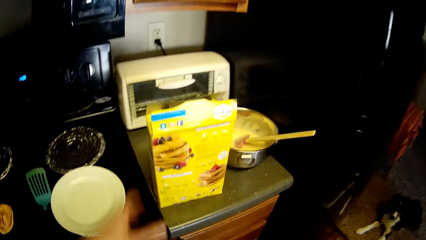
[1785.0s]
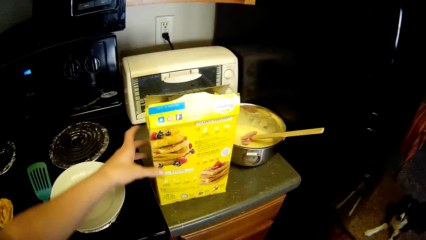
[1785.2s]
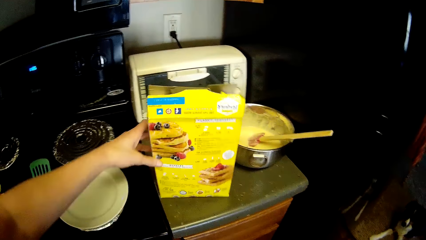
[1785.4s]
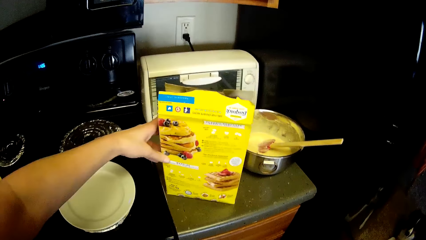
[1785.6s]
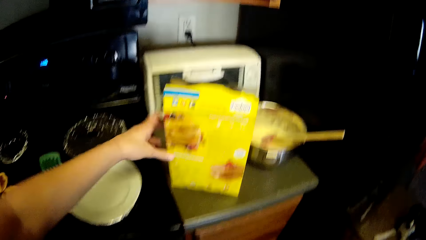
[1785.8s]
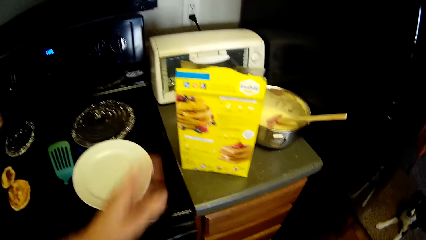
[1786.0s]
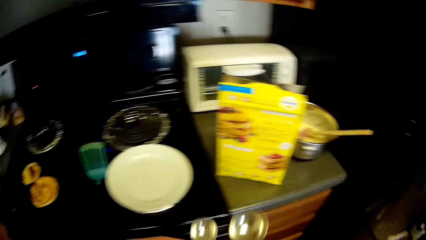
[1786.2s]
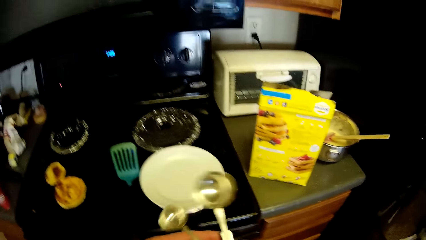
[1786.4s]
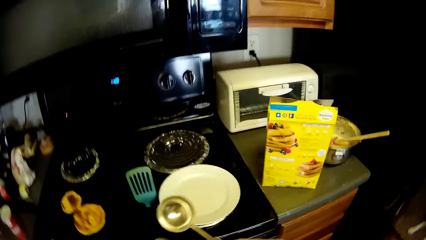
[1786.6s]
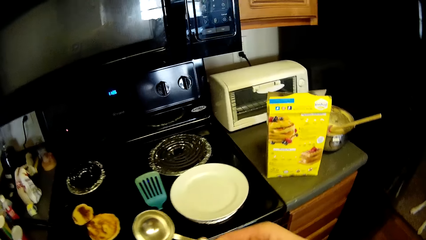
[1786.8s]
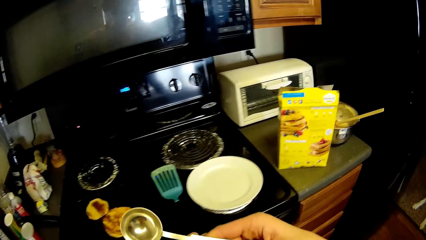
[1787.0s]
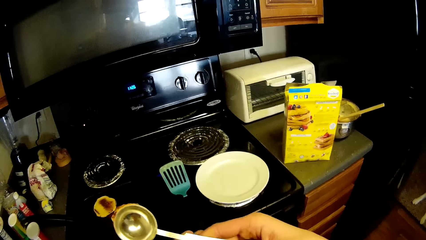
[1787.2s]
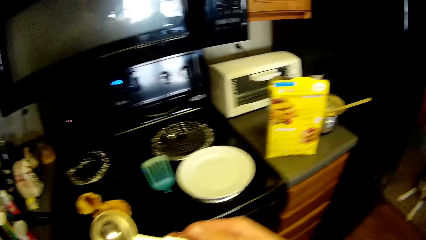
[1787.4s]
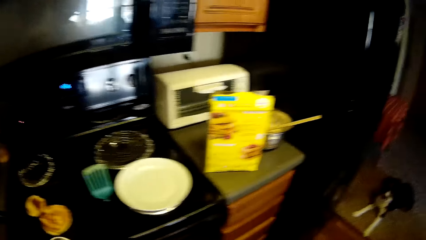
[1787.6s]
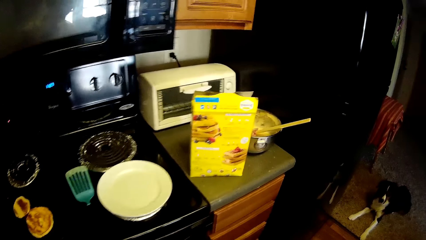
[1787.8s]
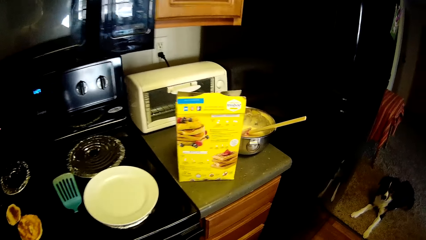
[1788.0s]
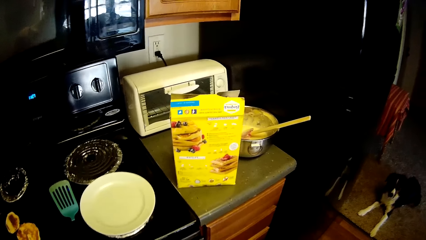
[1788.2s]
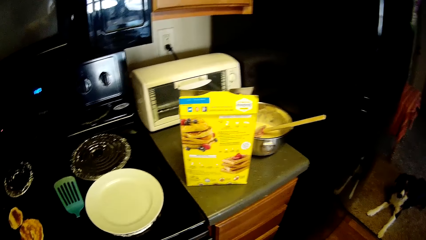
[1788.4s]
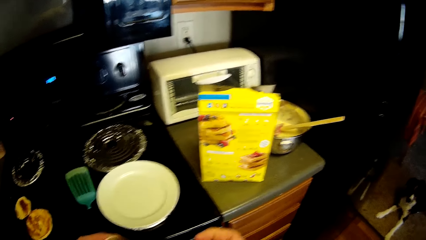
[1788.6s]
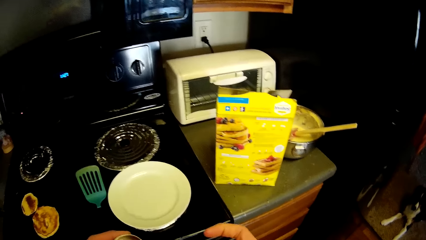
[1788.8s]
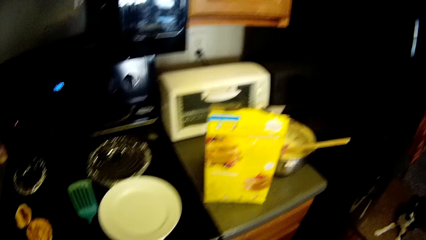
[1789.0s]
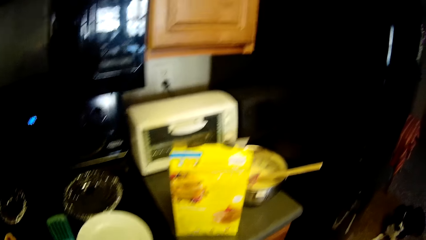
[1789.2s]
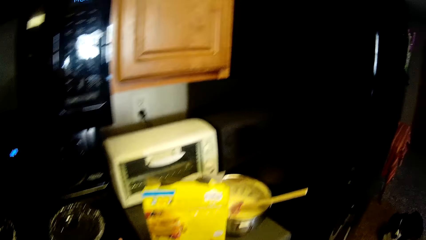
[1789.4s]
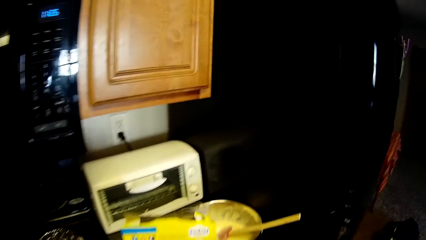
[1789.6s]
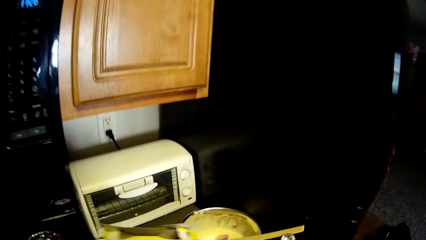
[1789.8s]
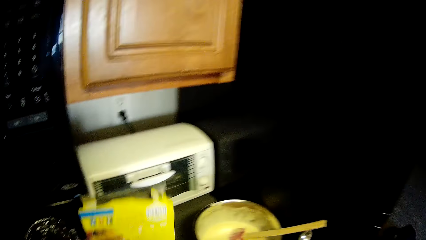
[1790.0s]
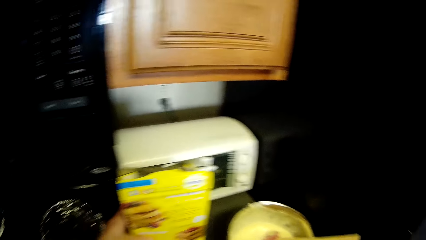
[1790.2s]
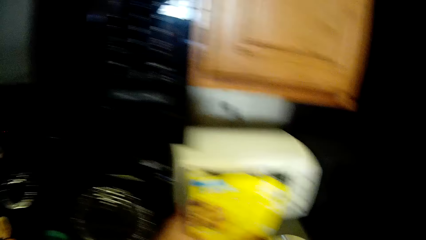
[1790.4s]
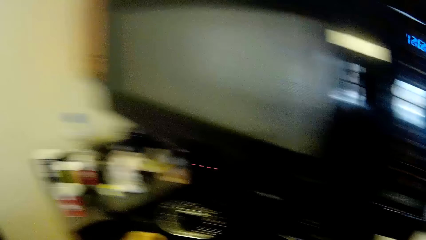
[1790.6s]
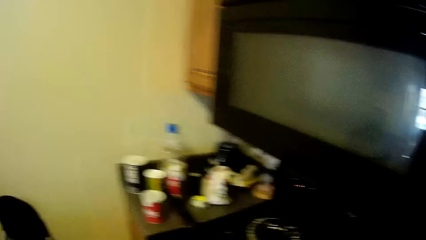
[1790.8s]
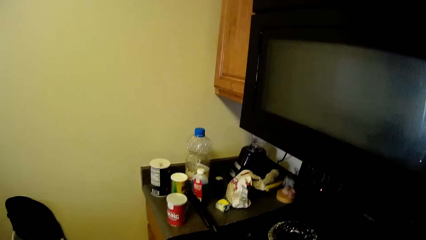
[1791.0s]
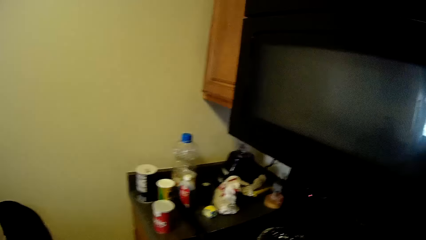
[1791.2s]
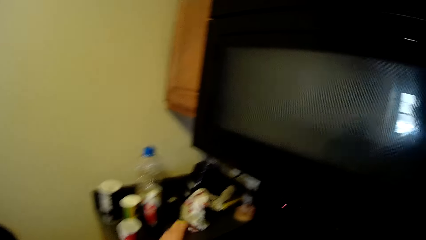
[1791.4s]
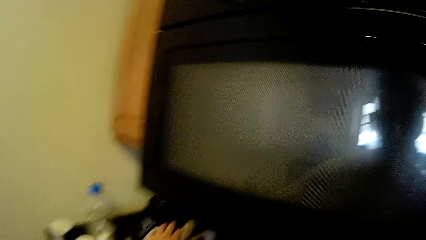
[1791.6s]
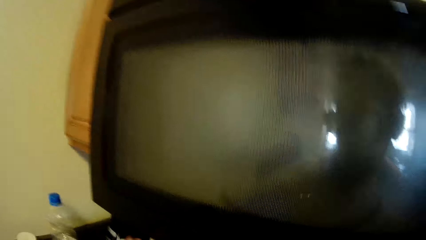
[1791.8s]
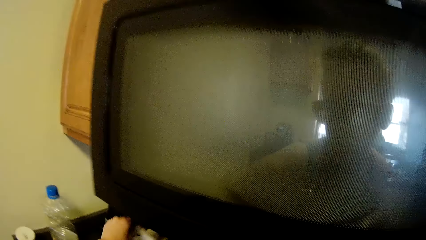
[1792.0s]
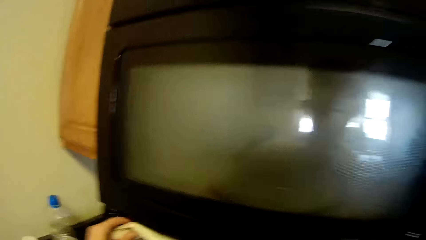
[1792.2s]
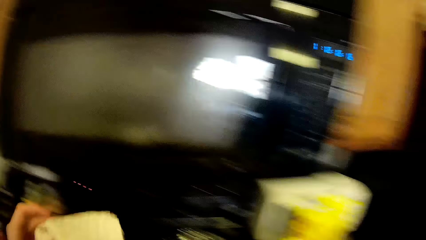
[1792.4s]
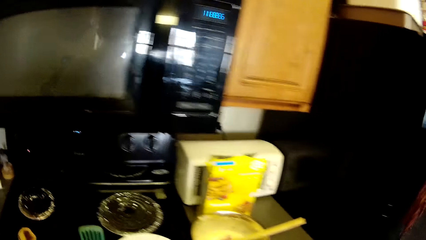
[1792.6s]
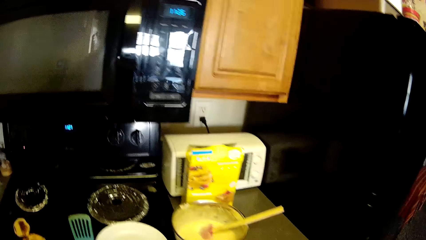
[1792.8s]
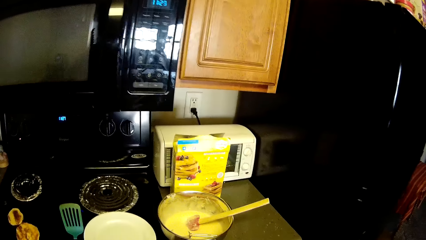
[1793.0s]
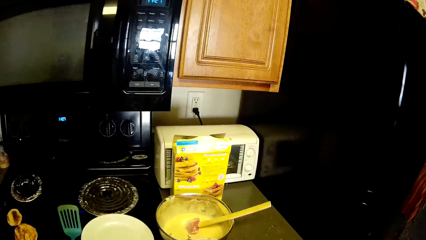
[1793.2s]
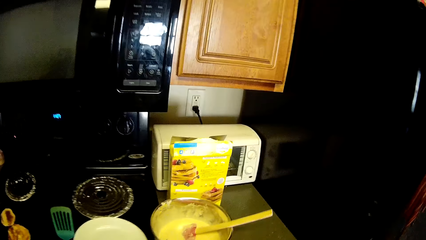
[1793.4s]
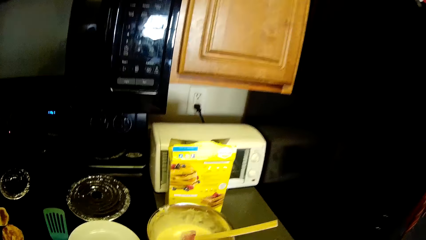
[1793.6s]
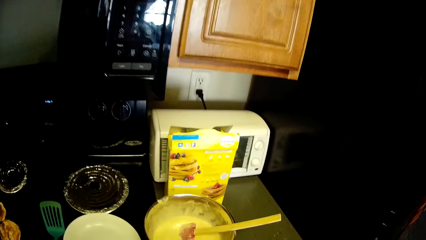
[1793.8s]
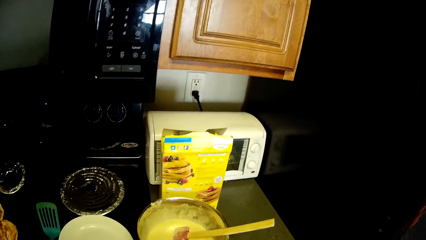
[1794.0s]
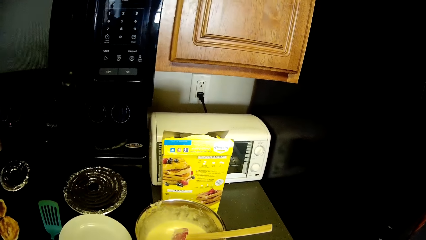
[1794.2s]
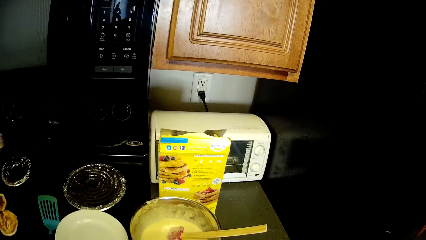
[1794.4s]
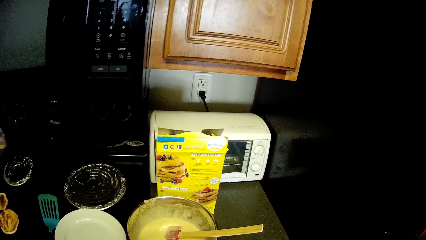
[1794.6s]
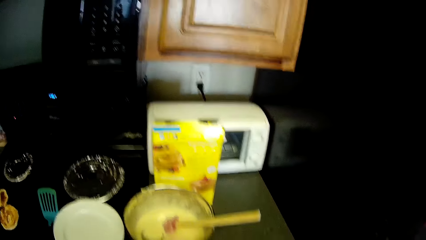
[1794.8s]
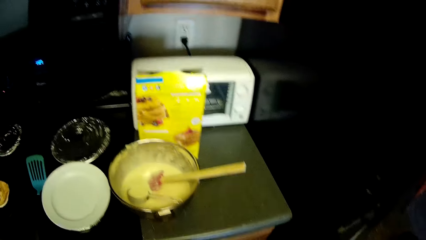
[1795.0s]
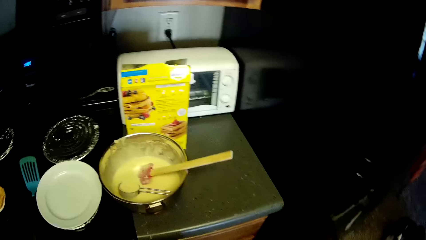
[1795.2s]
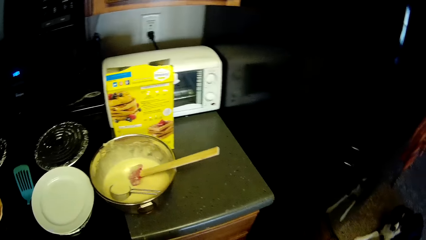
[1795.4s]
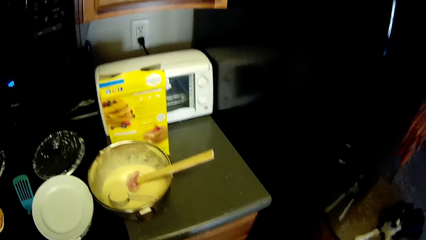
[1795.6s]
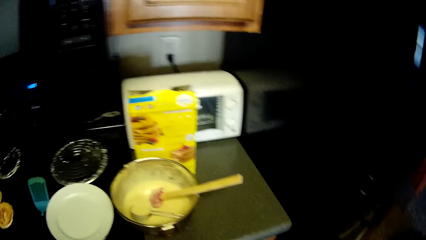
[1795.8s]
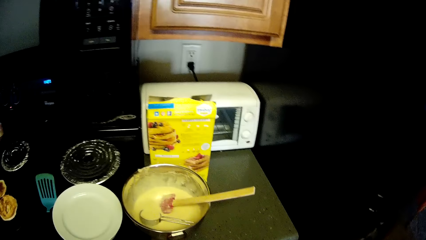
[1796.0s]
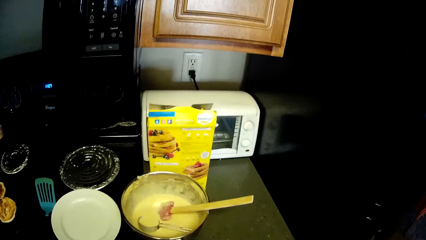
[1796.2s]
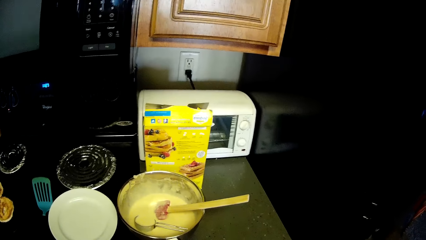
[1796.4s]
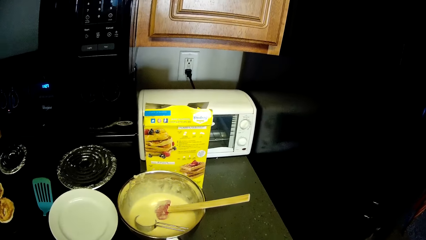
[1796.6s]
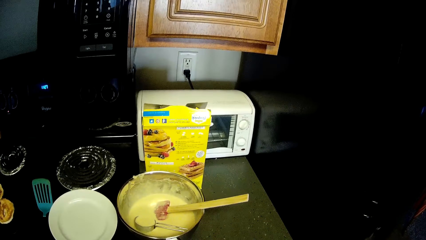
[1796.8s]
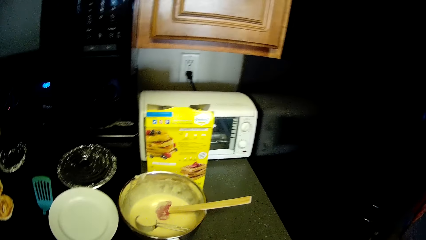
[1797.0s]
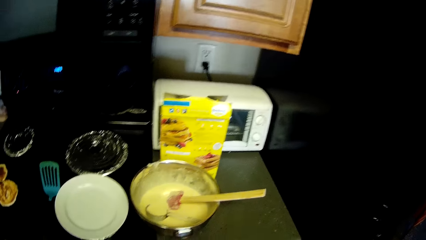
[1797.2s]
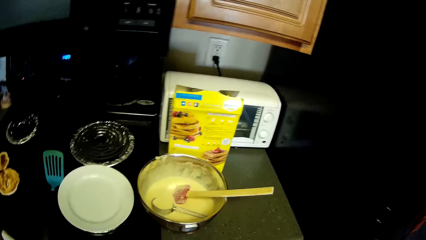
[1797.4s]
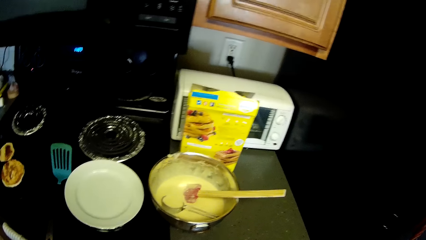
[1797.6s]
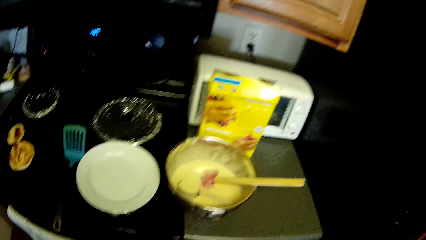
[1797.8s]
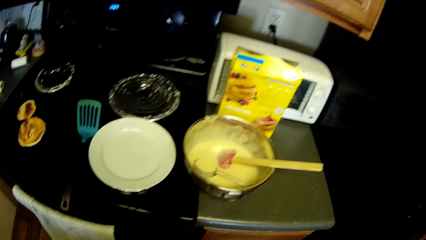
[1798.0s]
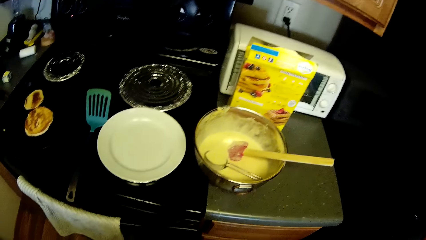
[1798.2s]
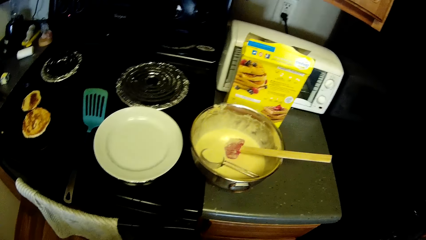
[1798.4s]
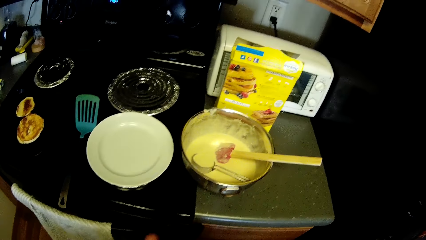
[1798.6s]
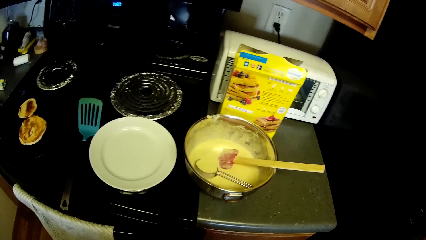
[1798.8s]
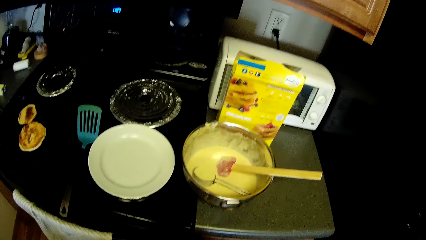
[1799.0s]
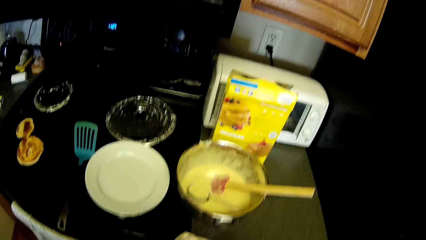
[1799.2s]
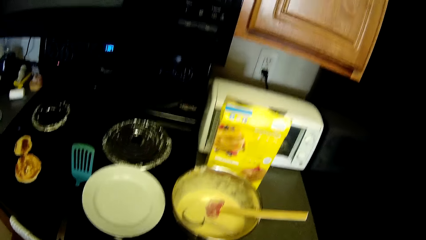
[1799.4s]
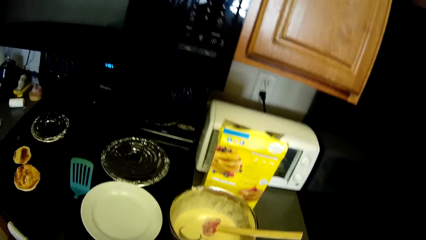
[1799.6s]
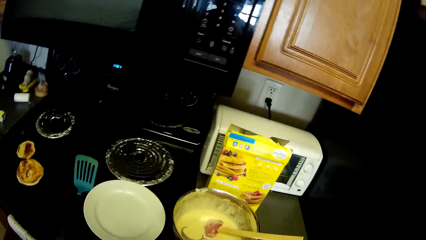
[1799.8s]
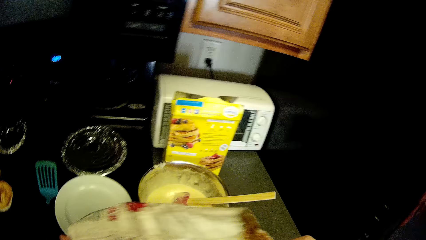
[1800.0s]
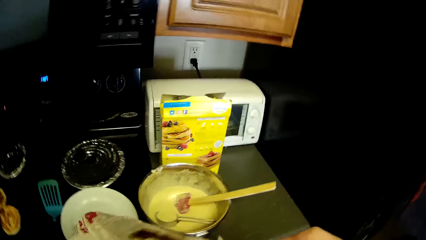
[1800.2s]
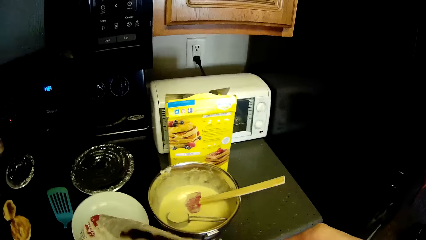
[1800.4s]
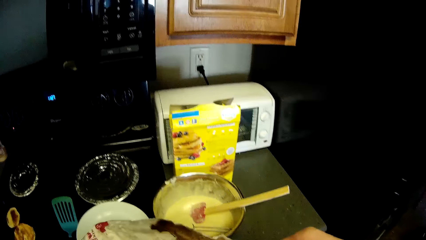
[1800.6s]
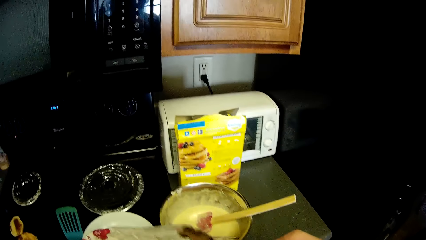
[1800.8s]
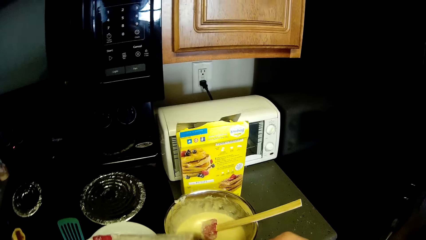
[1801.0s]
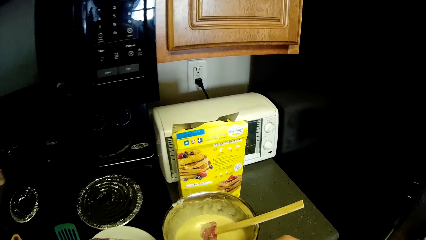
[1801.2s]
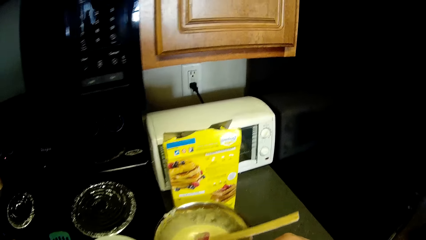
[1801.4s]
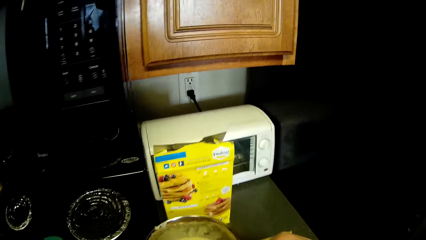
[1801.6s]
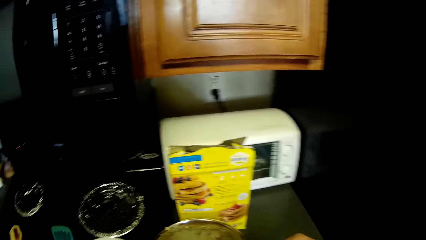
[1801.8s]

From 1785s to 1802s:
The camera wearer moves the carton of pancake mix on the slab. They touch the Bisquick box. They move the carton of pancake mix behind the stainless bowl. They take the sachet of sugar from the slab. They look around. They take sugar from the sachet of sugar.
